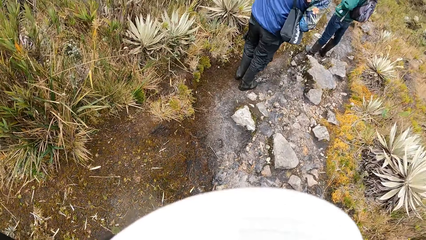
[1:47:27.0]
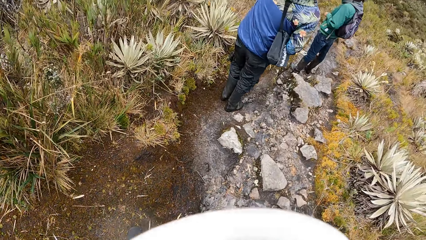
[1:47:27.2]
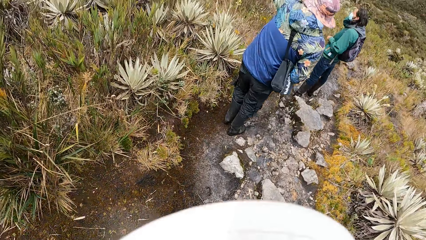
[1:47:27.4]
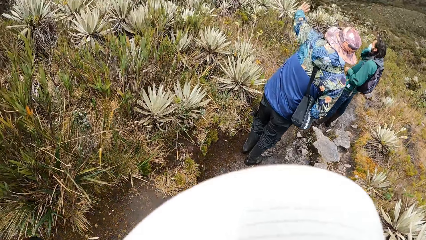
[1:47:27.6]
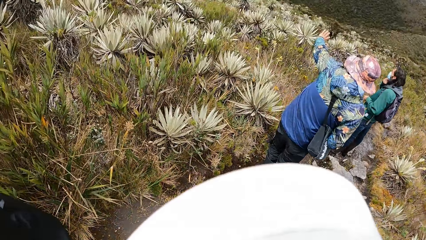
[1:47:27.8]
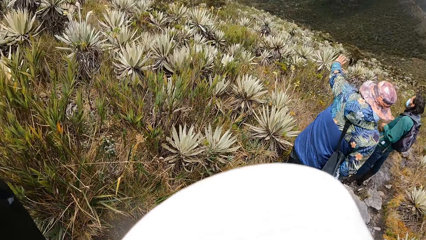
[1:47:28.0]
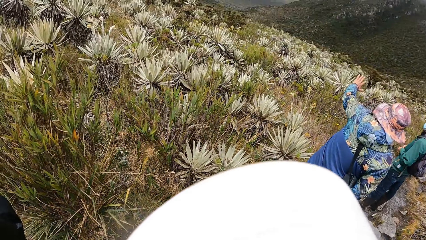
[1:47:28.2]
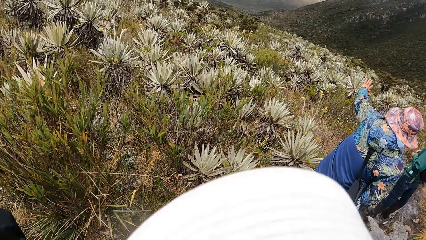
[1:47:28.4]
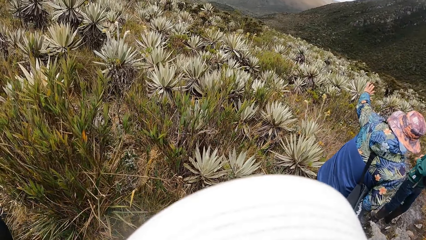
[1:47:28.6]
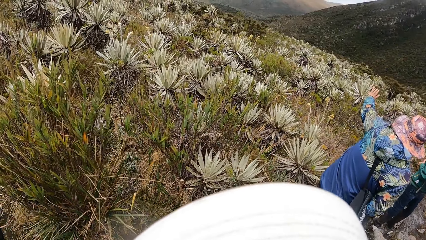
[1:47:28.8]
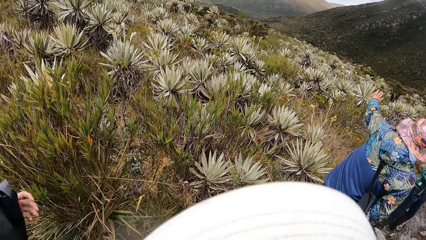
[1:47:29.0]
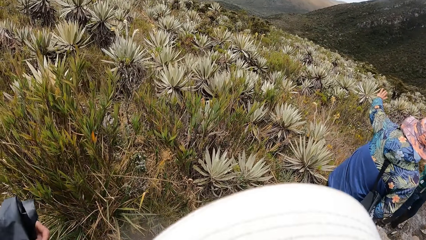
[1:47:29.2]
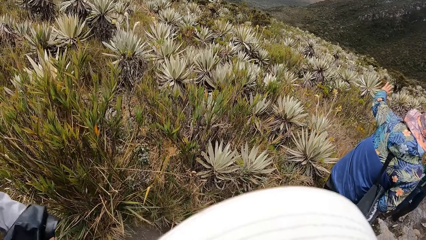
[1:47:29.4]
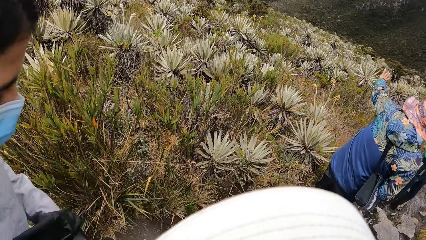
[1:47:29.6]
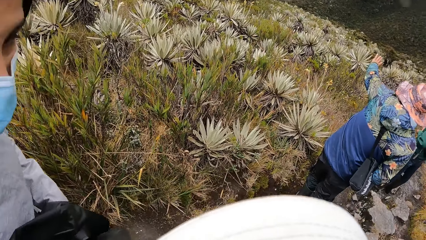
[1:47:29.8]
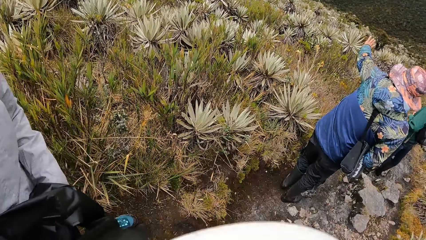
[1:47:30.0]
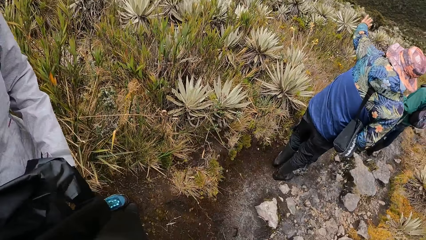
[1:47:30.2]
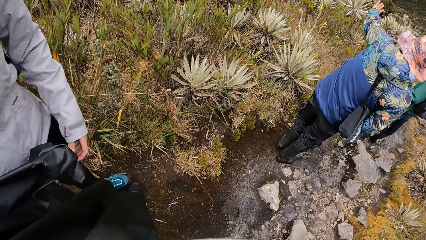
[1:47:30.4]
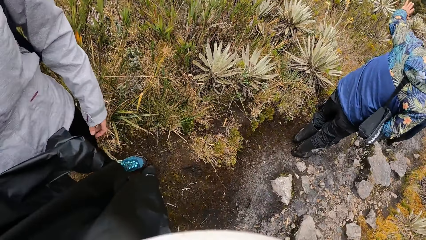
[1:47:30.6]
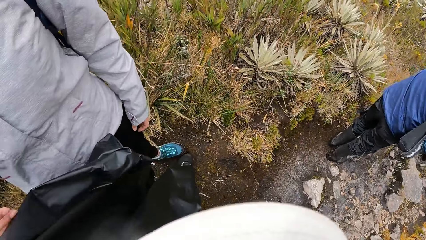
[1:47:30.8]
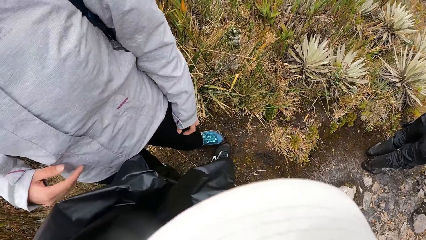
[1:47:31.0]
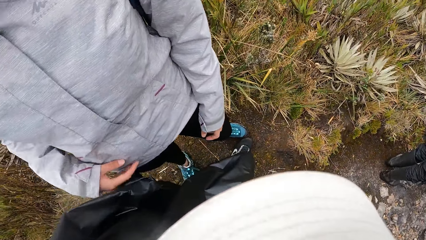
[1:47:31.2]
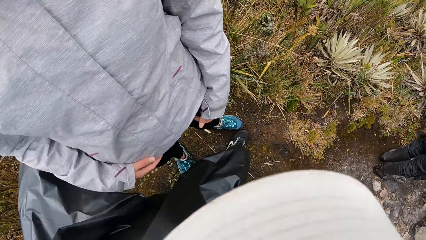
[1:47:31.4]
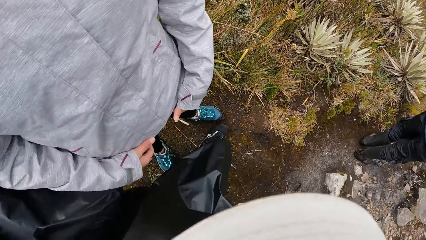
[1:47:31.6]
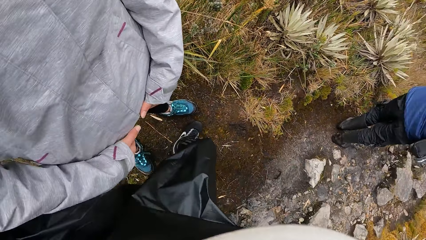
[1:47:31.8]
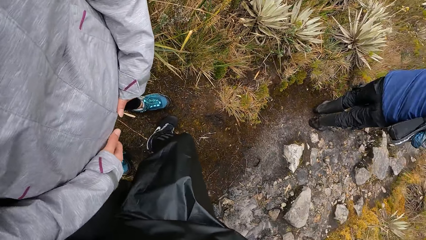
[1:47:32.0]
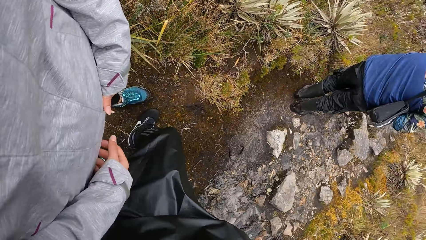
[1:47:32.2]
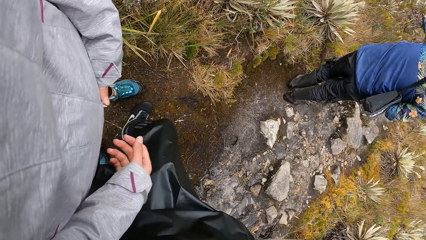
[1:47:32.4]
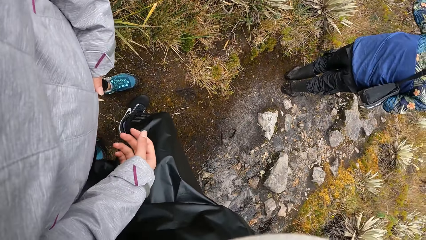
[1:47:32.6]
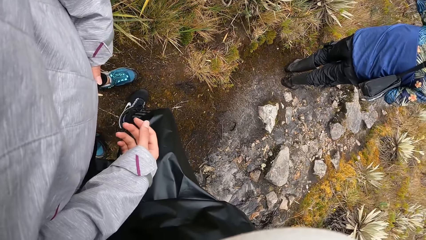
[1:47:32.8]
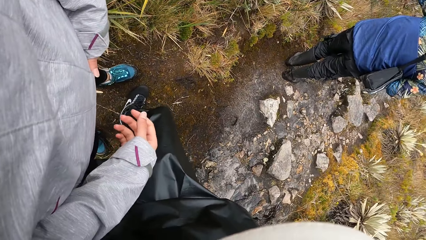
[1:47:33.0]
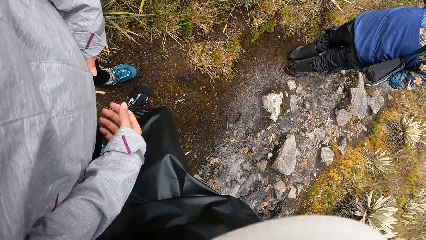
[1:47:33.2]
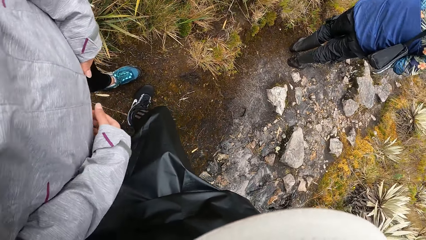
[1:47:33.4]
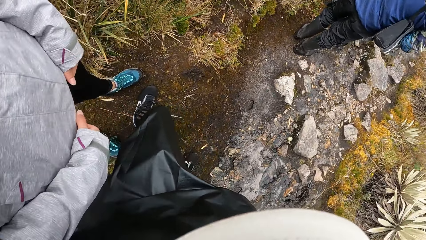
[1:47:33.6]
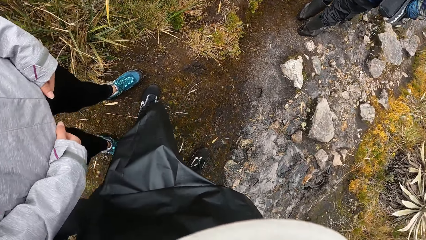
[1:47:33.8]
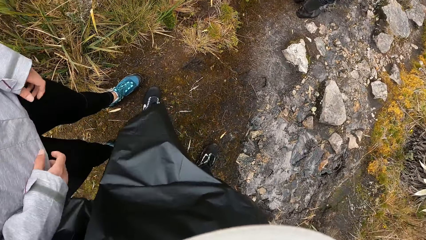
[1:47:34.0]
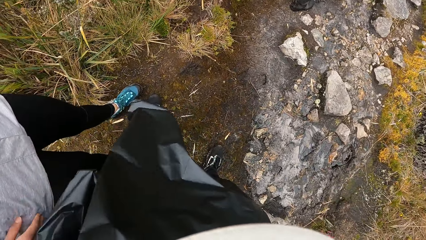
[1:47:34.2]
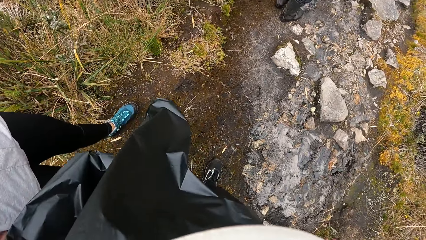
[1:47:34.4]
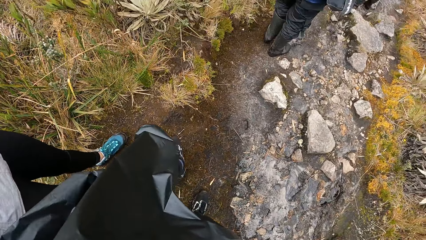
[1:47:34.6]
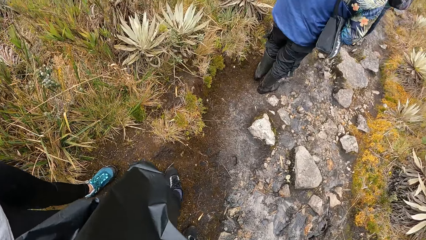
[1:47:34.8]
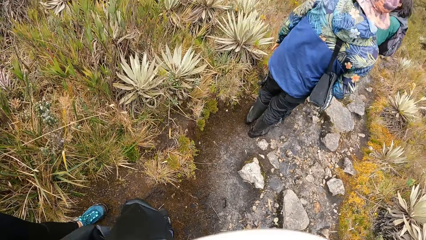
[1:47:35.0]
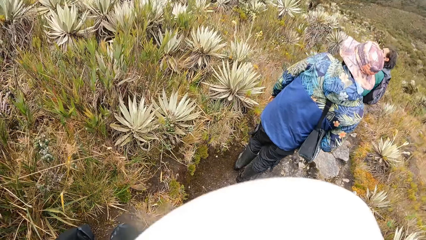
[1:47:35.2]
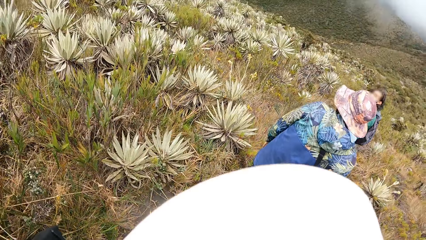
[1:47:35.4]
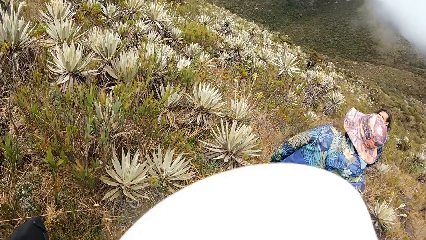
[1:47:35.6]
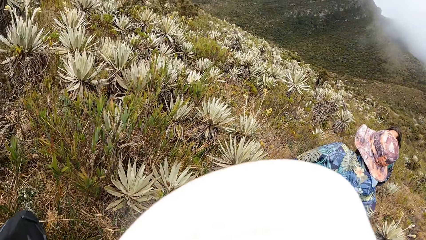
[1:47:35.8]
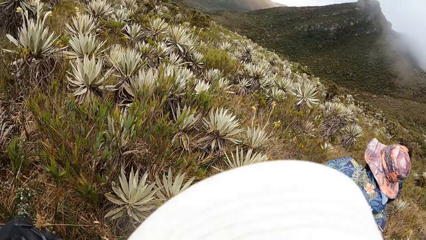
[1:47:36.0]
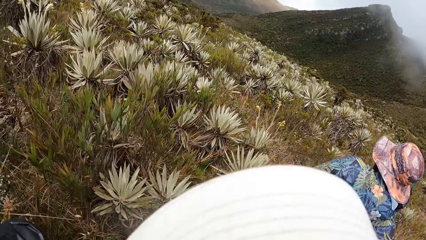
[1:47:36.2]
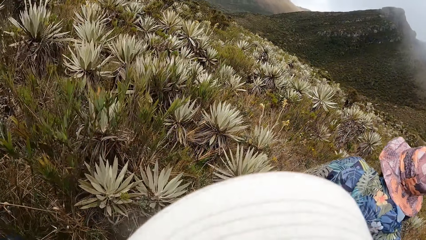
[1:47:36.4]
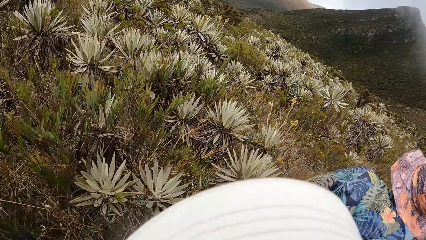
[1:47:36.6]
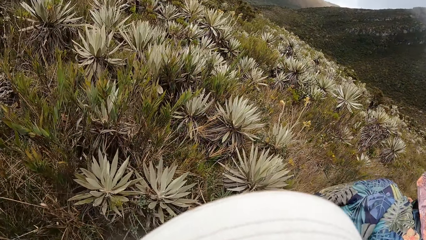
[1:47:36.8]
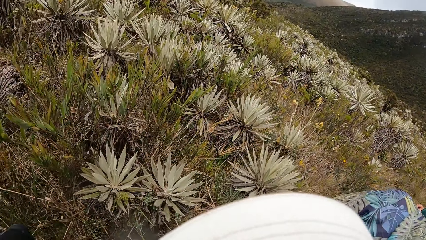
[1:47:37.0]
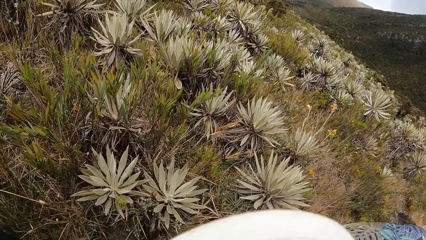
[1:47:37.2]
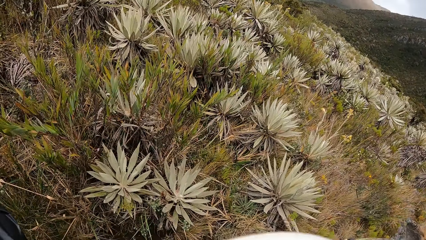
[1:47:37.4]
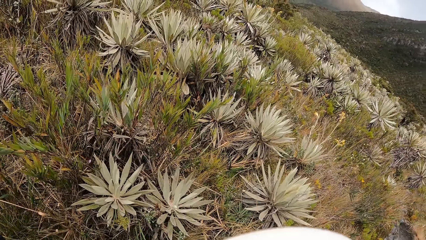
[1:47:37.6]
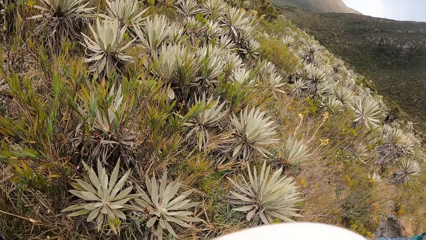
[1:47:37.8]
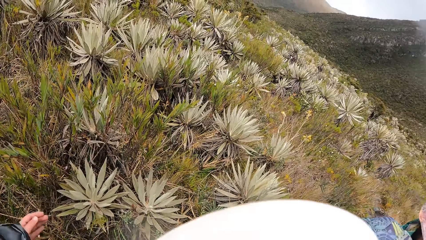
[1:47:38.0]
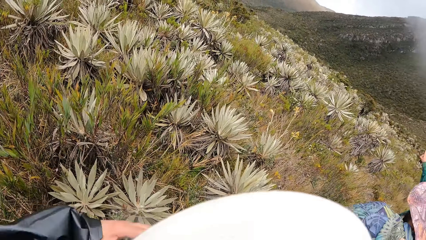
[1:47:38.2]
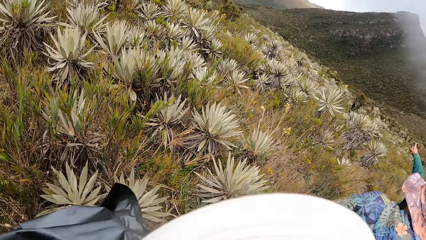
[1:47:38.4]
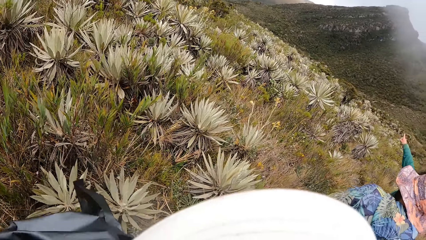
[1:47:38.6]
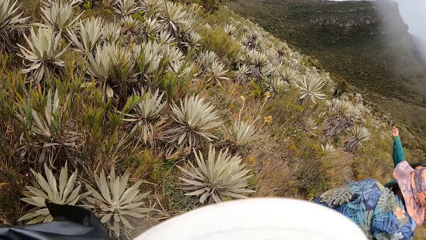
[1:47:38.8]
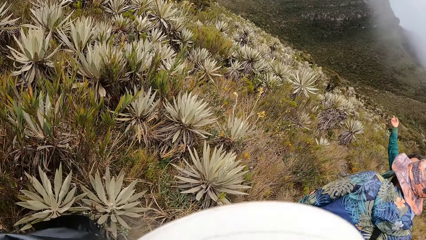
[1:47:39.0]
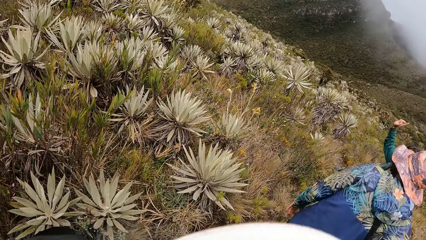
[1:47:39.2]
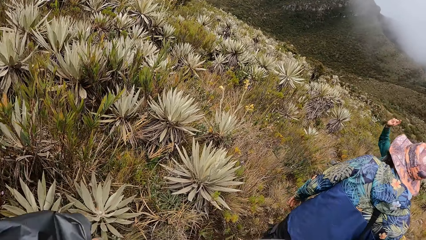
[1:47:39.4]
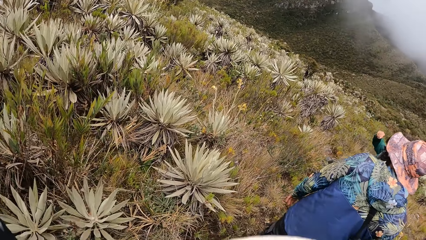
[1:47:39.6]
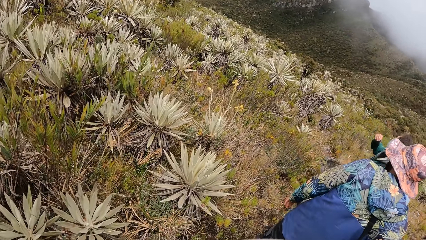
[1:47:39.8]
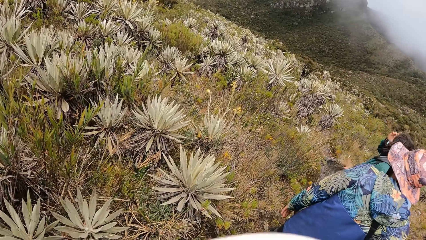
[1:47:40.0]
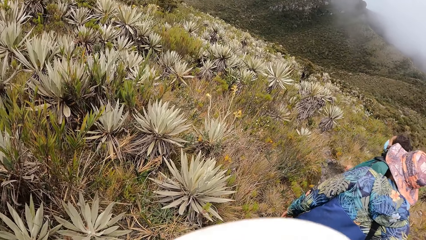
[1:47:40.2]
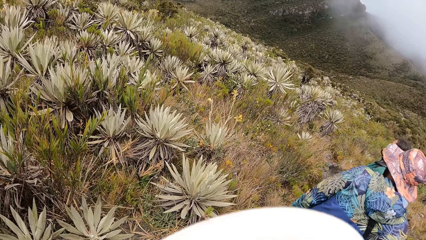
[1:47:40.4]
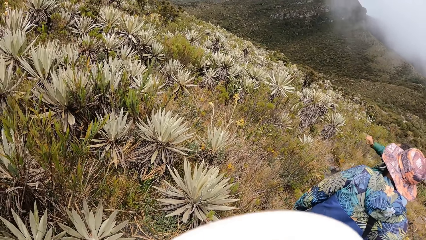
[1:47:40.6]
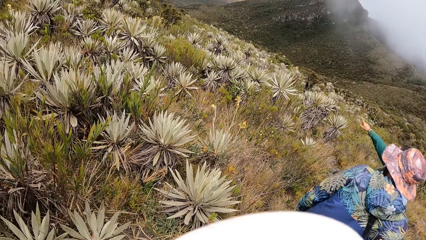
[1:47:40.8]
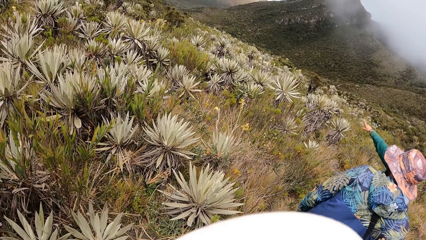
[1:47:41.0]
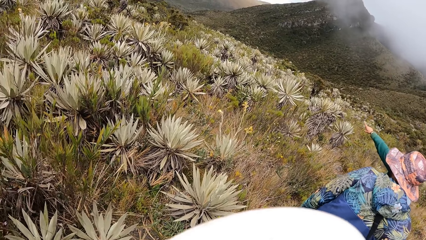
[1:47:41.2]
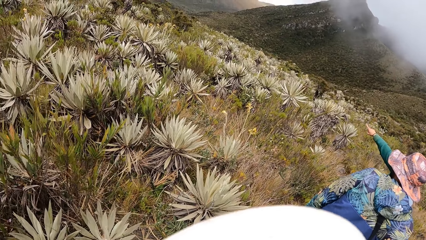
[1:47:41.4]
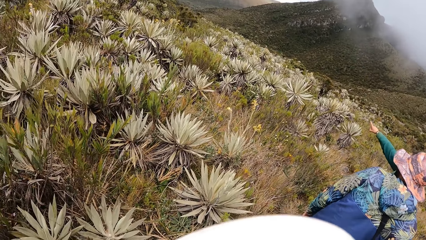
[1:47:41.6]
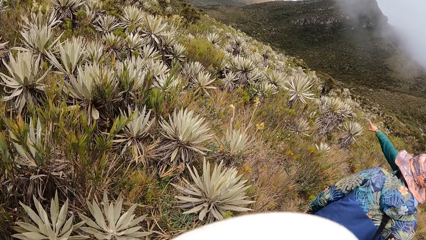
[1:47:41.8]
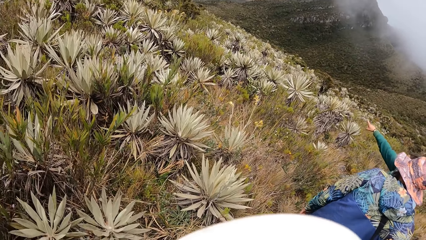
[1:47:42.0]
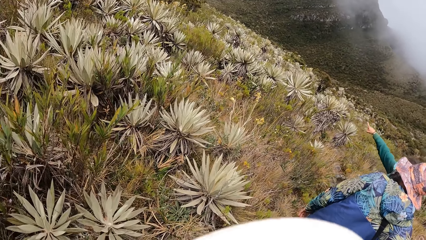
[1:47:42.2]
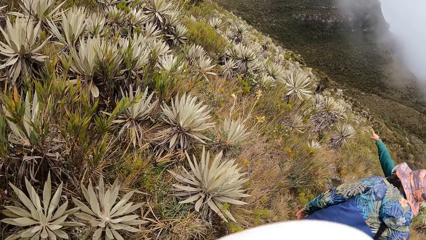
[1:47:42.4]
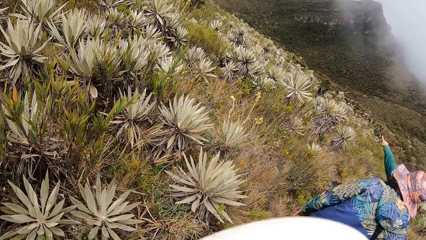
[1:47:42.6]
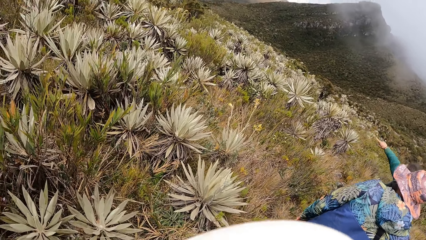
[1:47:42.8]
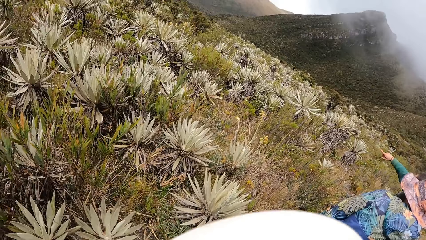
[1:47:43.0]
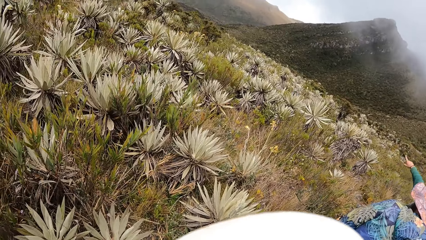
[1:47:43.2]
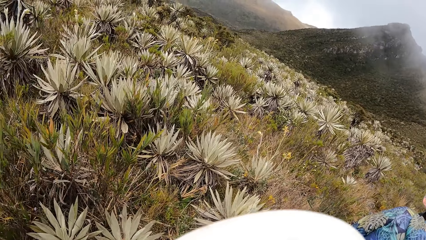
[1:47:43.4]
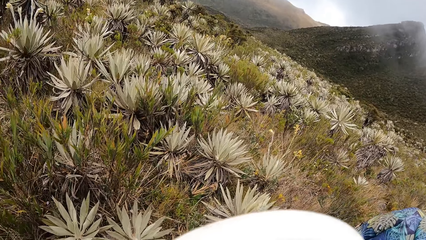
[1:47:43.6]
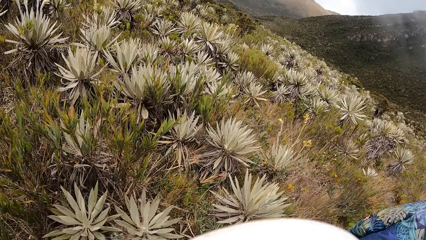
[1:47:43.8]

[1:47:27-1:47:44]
A man interacts with another man. The camera wearer stands and looks around. They interact with a woman. A person stands next to the camera wearer. The camera wearer looks around.
